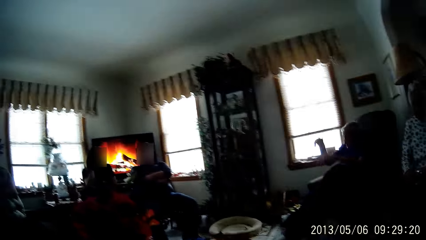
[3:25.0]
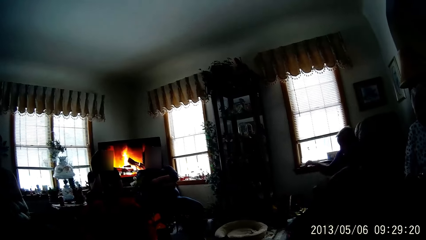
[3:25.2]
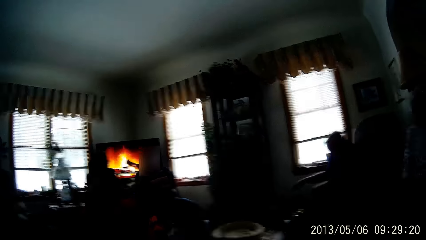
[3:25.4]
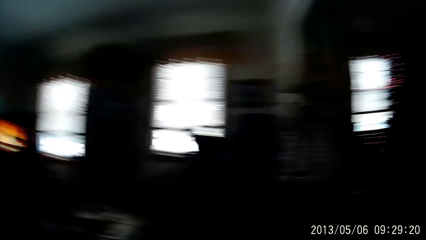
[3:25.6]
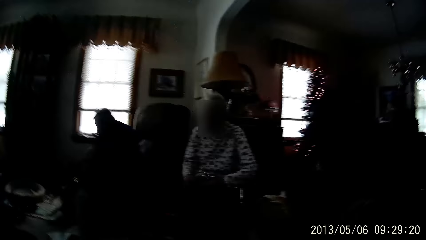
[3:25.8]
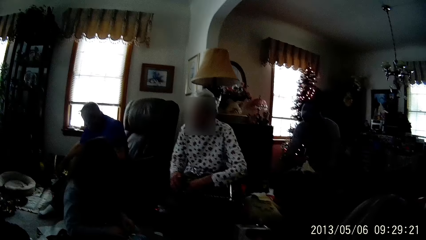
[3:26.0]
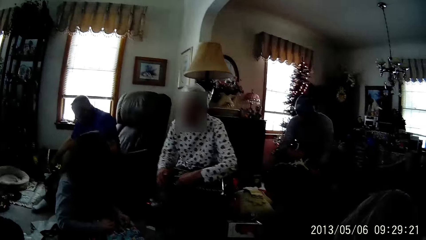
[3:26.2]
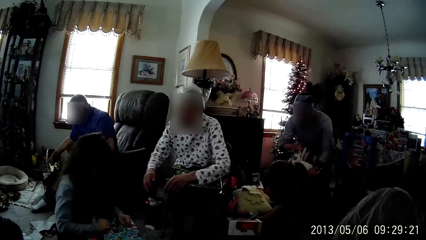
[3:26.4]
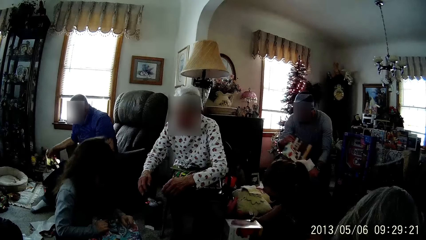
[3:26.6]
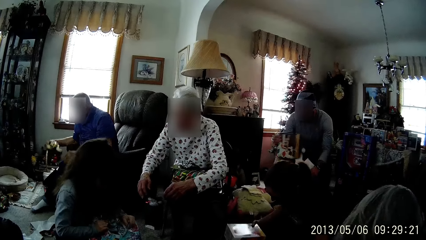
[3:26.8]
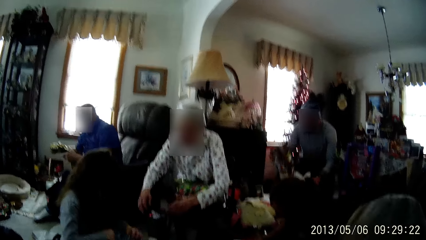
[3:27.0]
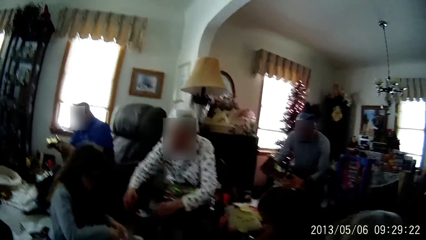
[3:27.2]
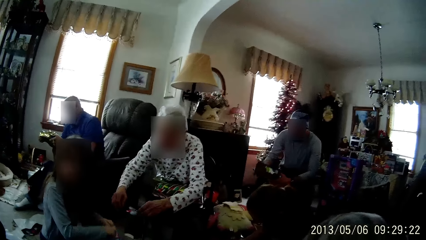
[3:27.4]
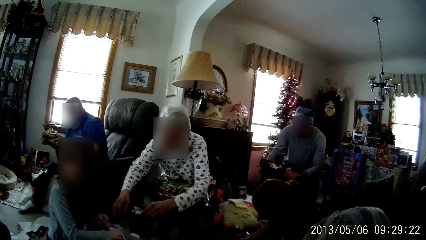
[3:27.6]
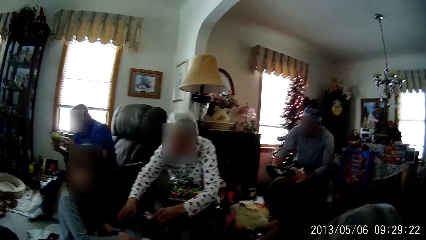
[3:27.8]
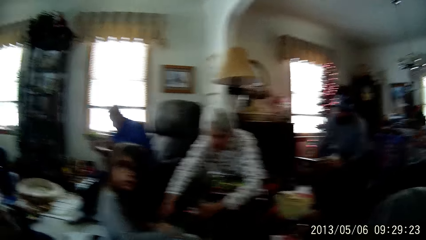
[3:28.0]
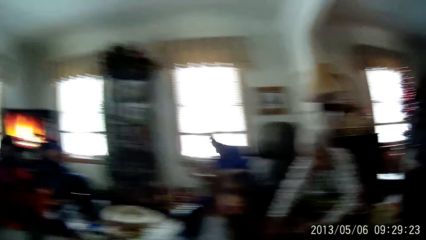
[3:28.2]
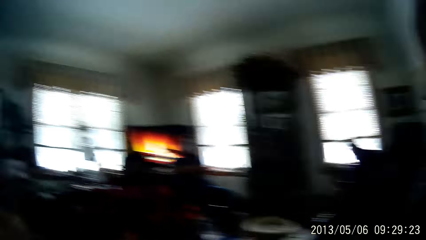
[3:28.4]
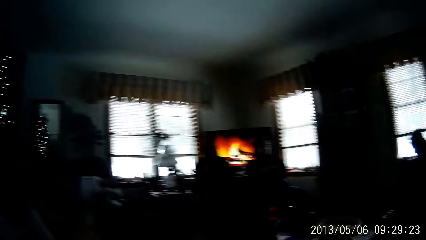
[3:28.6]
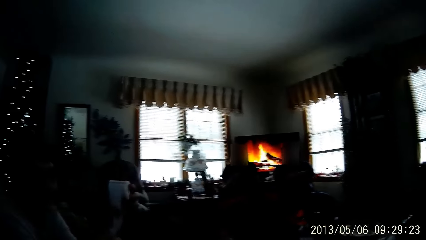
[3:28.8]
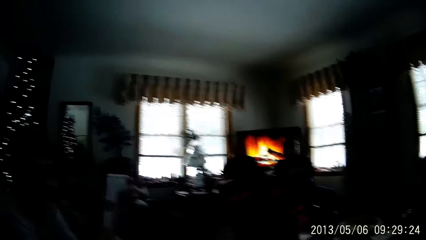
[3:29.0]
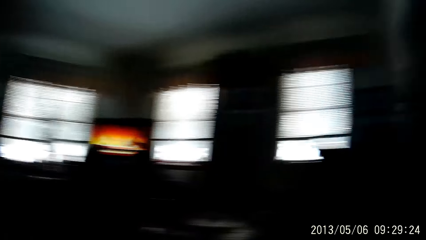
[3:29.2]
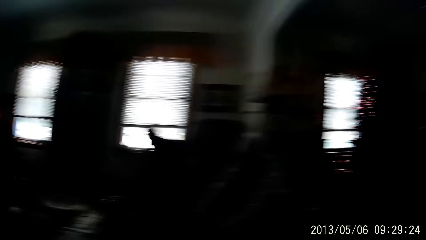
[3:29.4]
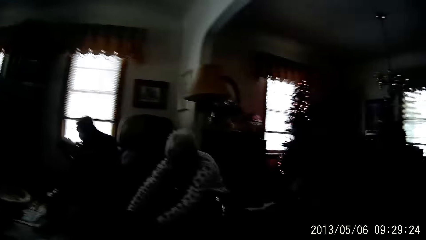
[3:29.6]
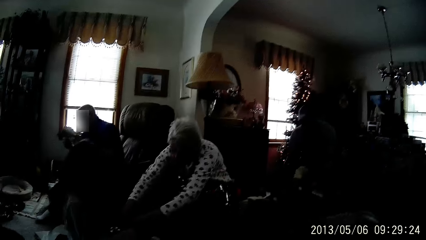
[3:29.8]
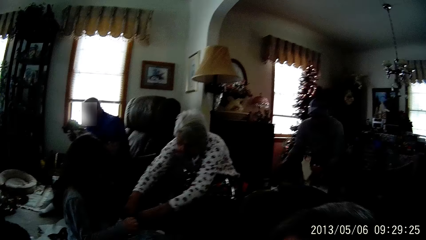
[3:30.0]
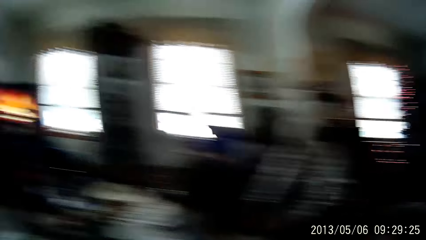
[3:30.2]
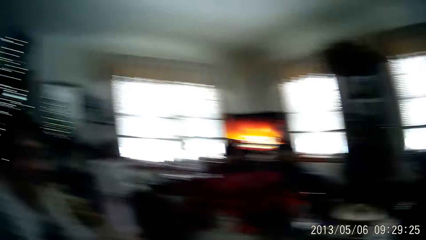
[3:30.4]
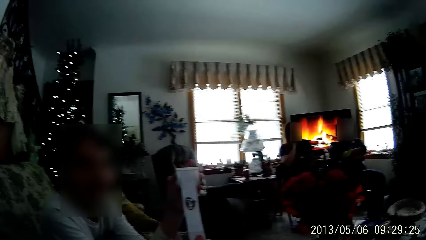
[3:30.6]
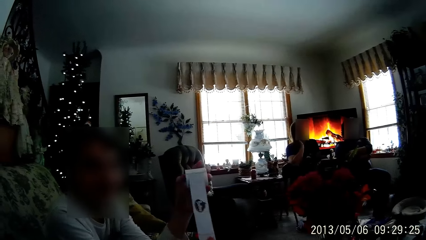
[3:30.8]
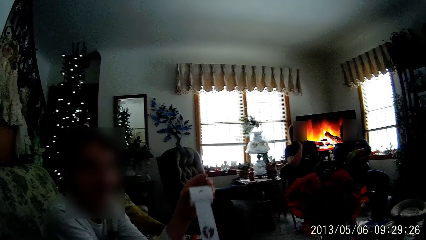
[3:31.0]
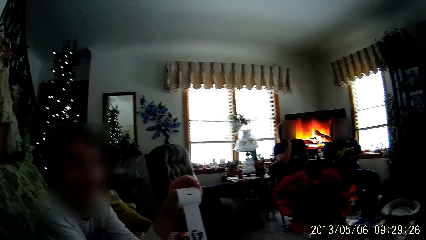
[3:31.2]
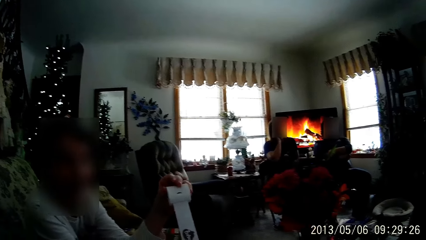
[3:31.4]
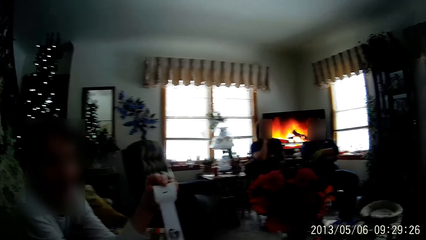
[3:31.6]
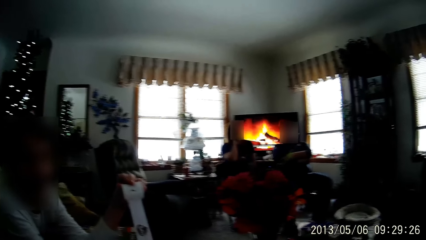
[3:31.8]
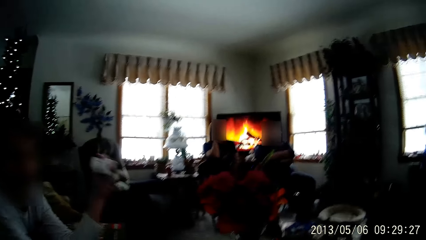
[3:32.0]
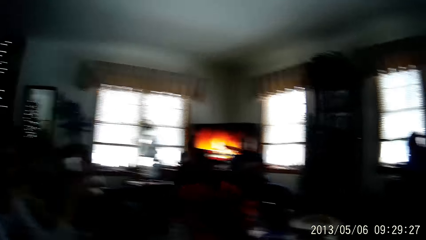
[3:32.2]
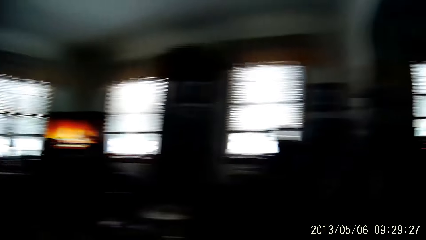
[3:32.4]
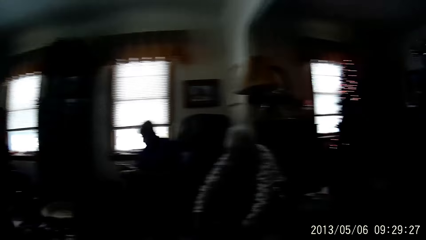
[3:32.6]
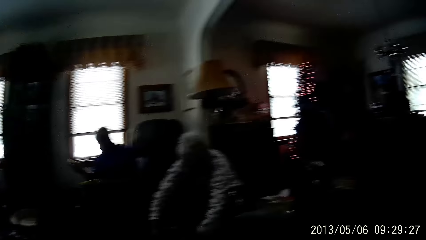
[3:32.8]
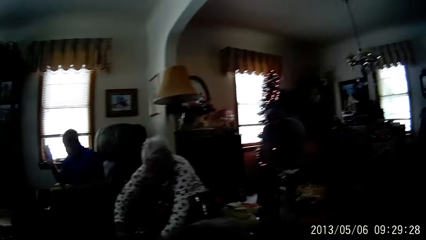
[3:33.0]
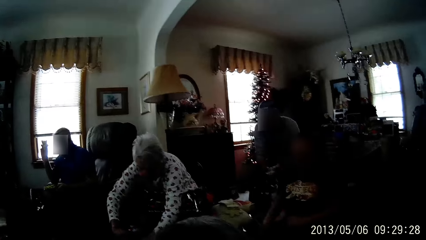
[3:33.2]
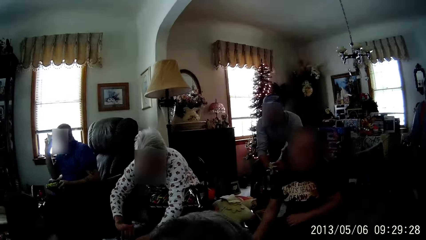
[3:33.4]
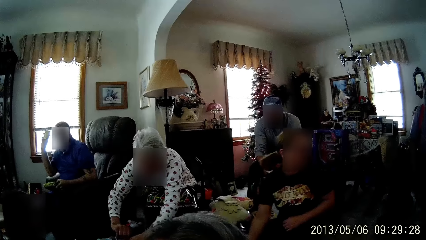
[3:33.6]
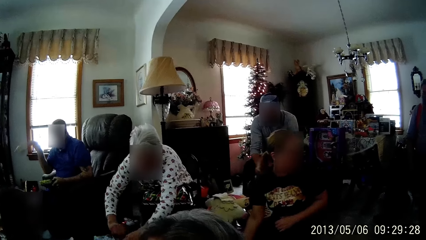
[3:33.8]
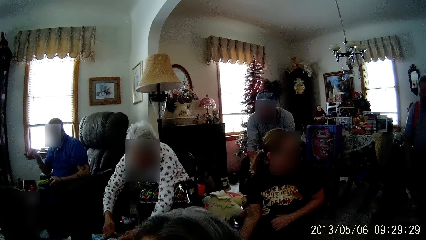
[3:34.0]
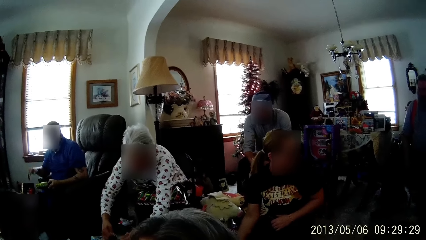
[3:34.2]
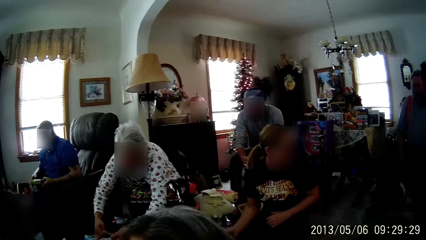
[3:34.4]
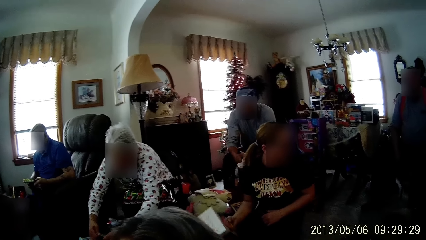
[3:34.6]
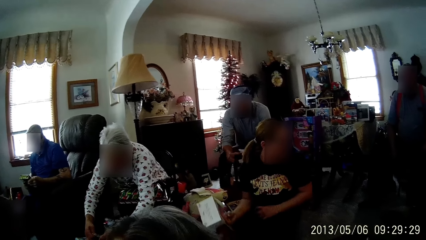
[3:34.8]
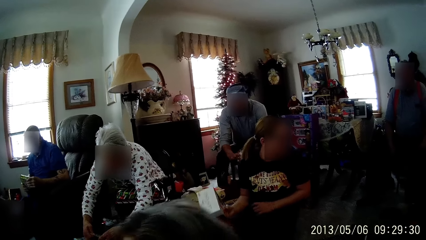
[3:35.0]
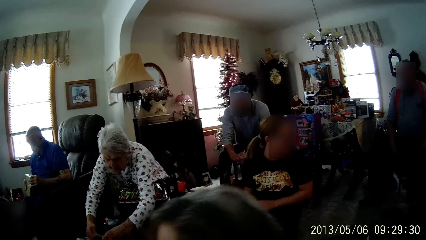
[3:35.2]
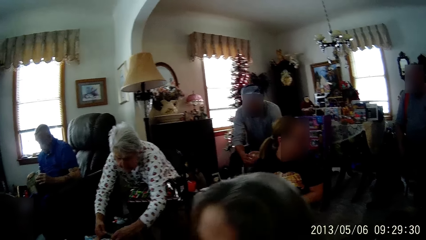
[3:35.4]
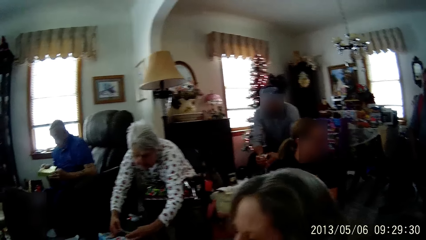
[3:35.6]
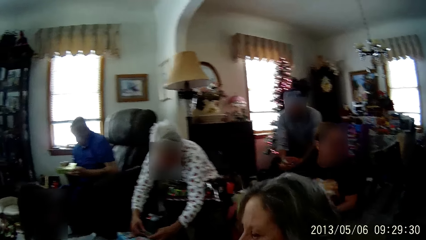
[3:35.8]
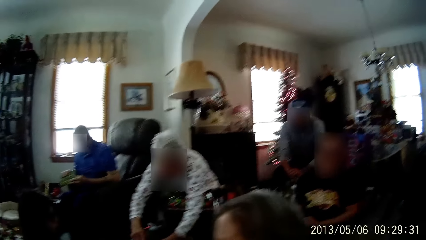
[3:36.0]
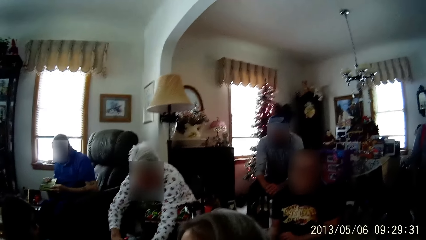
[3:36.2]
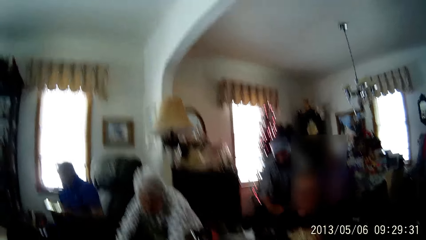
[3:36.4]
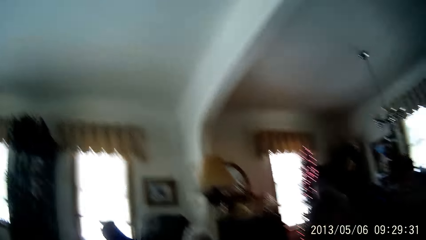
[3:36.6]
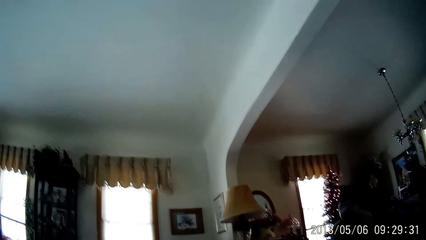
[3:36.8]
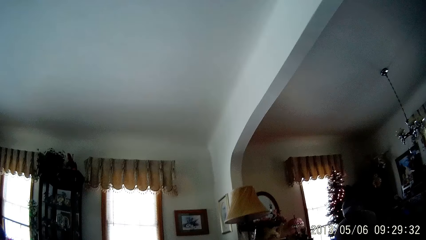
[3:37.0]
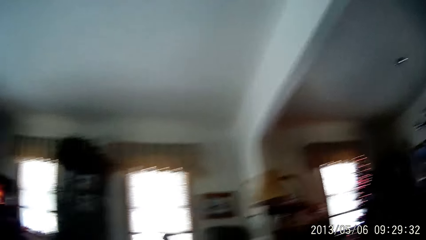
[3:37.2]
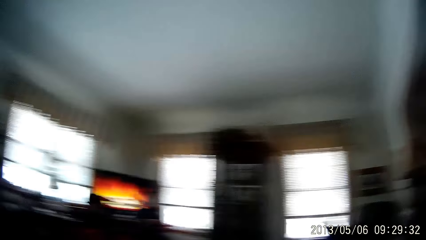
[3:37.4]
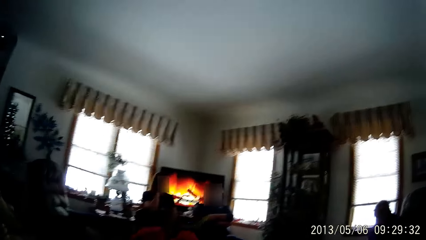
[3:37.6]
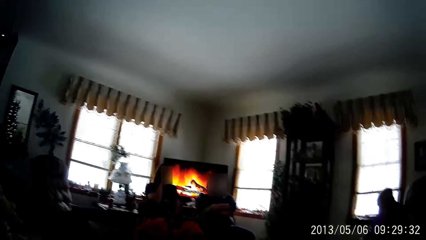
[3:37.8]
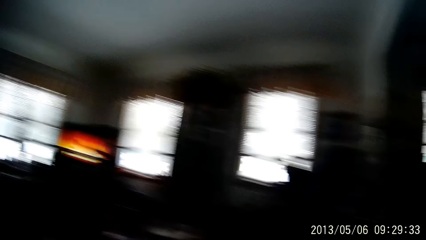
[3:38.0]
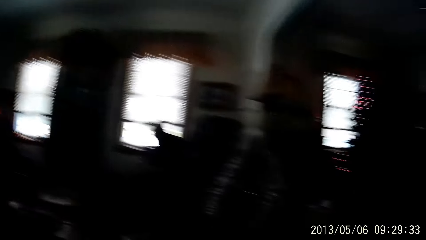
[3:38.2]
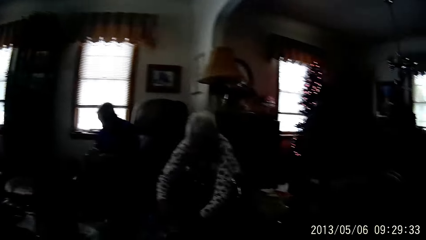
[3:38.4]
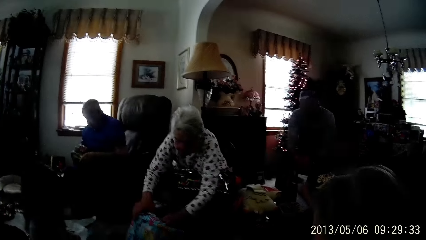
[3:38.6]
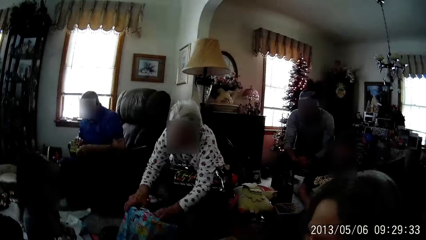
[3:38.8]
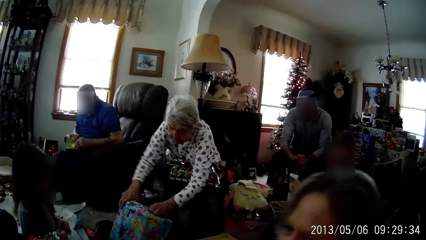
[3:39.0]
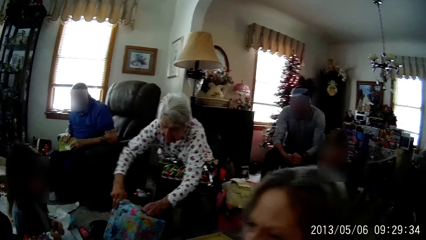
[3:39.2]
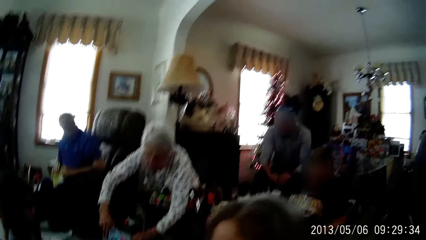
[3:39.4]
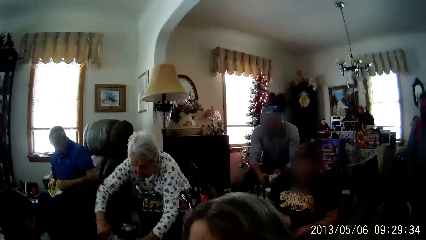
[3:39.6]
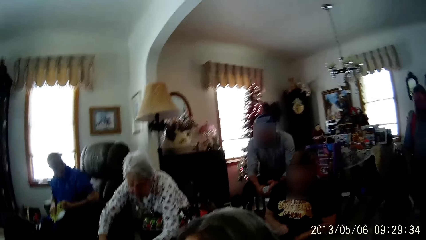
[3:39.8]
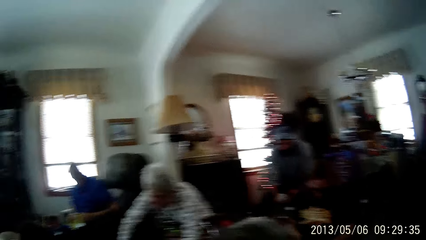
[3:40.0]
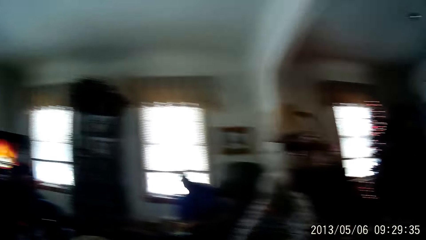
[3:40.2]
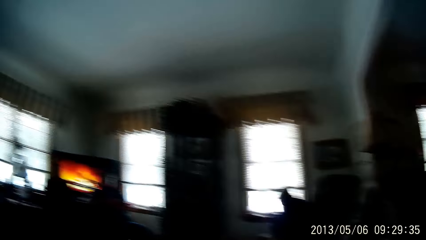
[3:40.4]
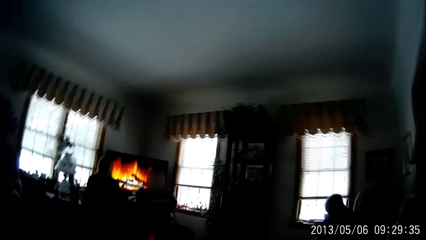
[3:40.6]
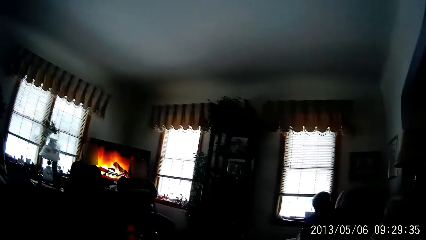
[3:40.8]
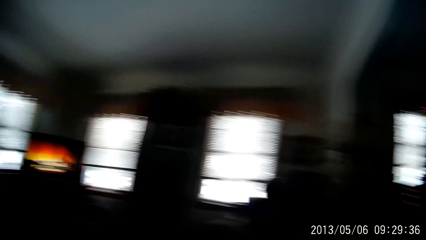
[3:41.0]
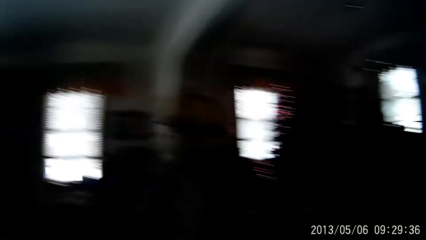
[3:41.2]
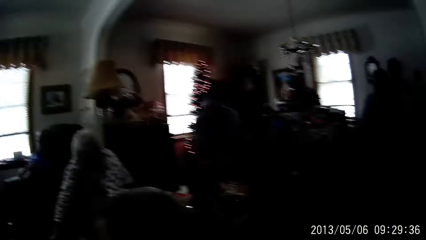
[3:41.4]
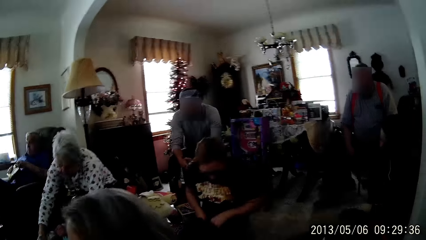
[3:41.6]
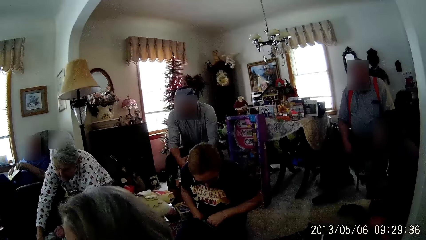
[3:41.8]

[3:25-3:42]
A man picks up a gift box from the floor with his right hand. The camera wearer looks around in the room. A person fixes toys and separates parts of a toy. A woman unwraps the gift box with a girl. The camera wearer looks around in the room. The man throws a piece of paper on the floor. Another person picks up a box on the floor. The camera wearer looks around in the room. The man unwraps the gift box with both hands. The camera wearer looks around in the room.
